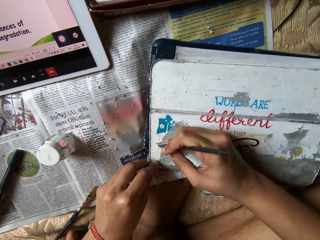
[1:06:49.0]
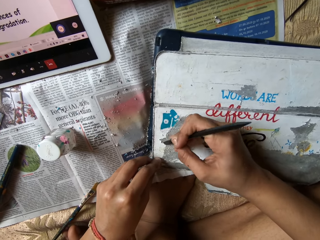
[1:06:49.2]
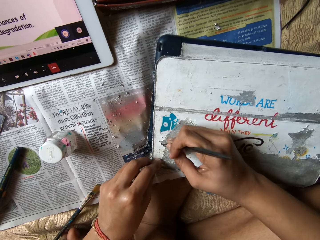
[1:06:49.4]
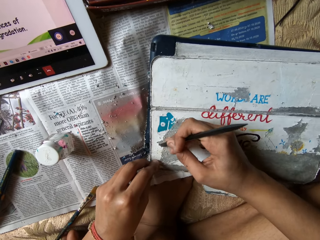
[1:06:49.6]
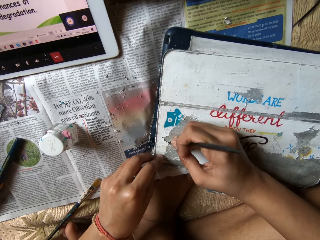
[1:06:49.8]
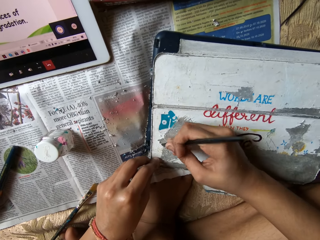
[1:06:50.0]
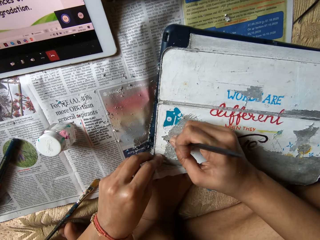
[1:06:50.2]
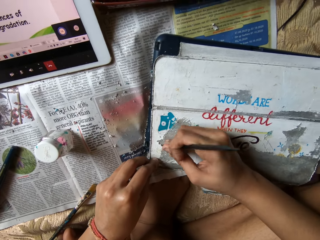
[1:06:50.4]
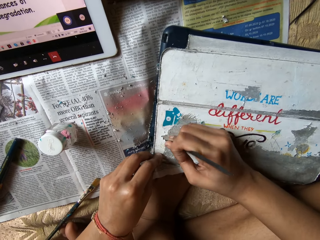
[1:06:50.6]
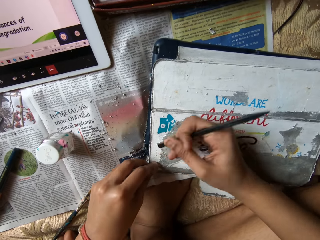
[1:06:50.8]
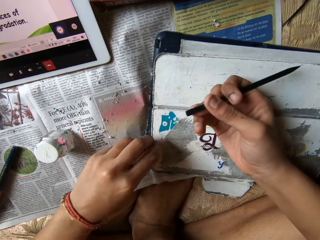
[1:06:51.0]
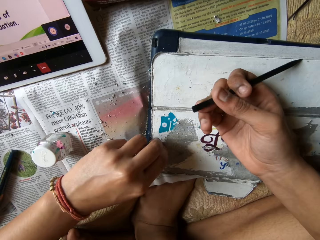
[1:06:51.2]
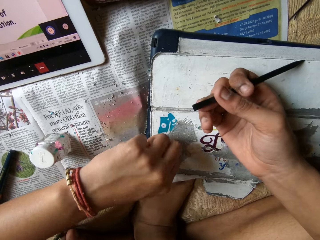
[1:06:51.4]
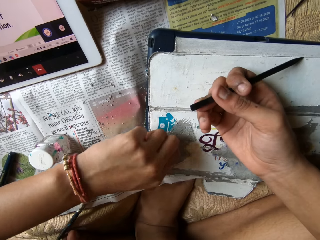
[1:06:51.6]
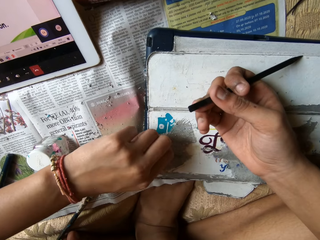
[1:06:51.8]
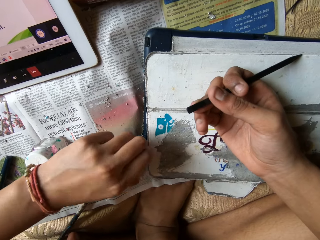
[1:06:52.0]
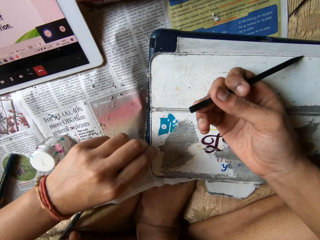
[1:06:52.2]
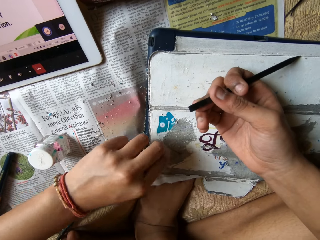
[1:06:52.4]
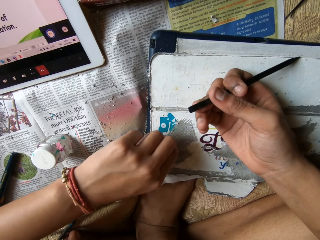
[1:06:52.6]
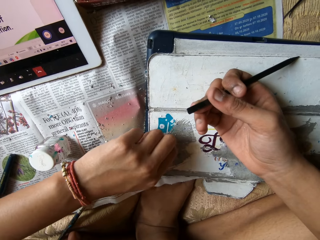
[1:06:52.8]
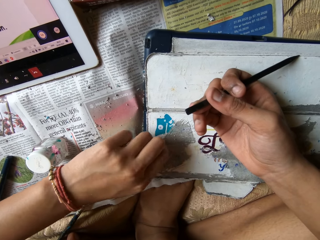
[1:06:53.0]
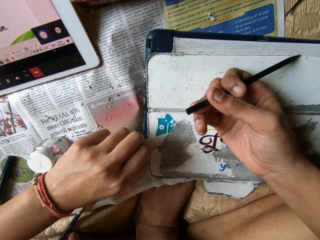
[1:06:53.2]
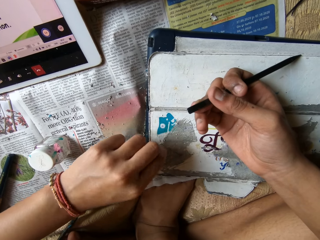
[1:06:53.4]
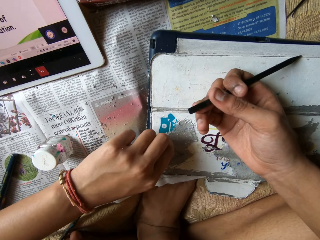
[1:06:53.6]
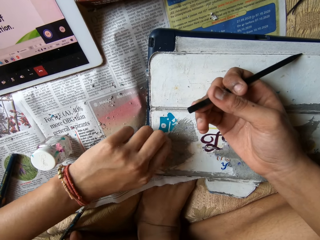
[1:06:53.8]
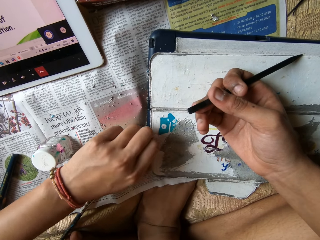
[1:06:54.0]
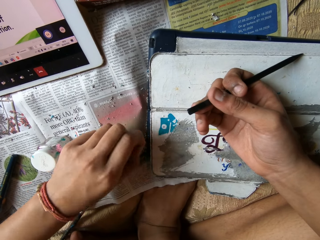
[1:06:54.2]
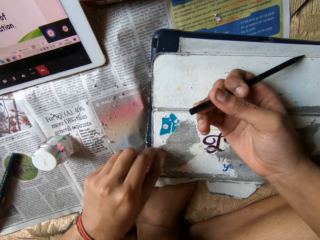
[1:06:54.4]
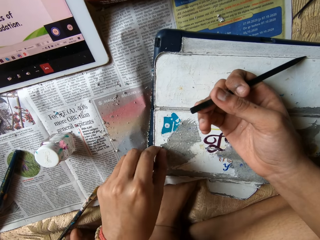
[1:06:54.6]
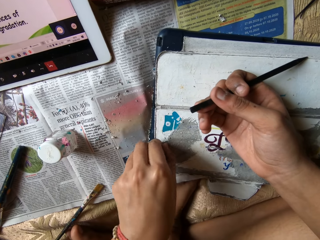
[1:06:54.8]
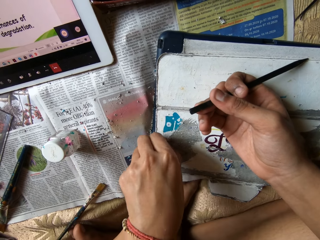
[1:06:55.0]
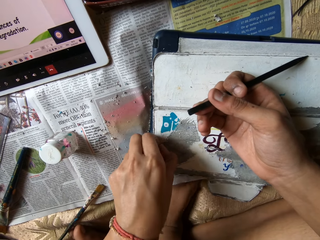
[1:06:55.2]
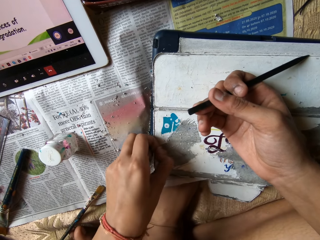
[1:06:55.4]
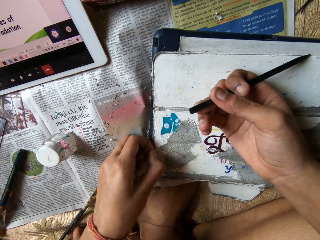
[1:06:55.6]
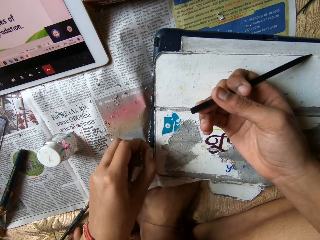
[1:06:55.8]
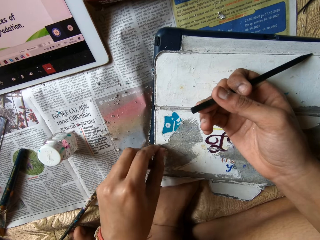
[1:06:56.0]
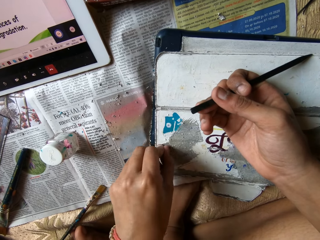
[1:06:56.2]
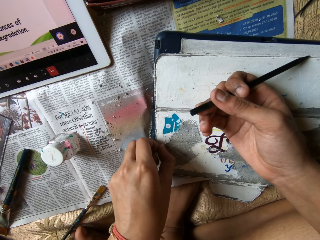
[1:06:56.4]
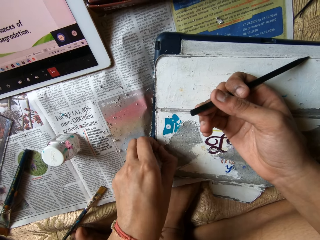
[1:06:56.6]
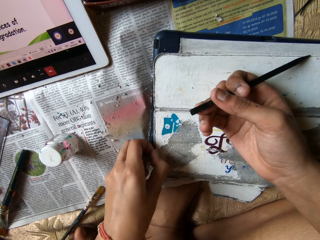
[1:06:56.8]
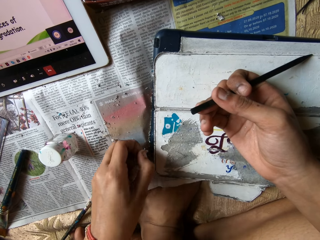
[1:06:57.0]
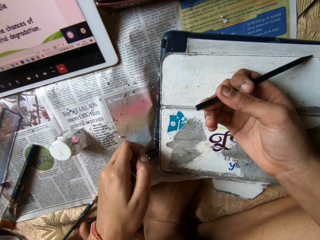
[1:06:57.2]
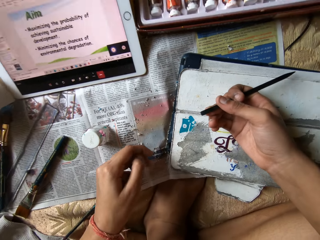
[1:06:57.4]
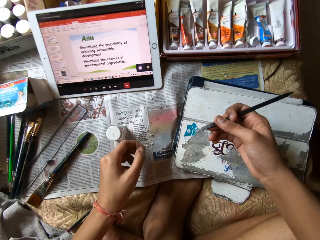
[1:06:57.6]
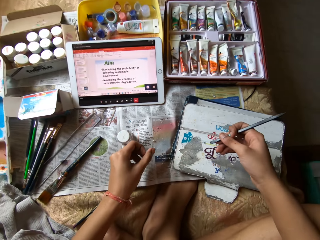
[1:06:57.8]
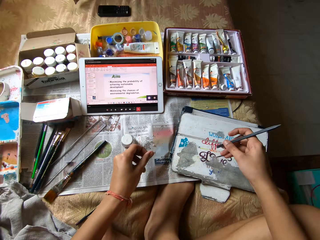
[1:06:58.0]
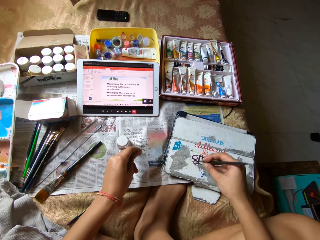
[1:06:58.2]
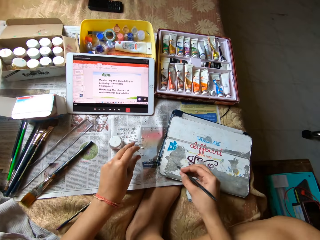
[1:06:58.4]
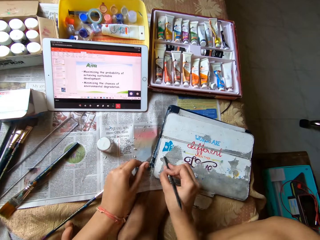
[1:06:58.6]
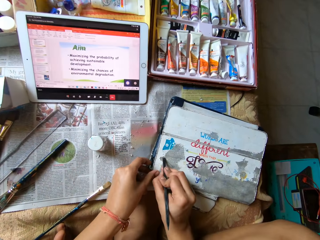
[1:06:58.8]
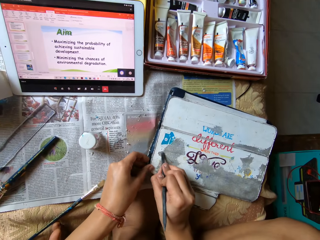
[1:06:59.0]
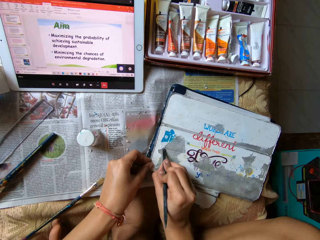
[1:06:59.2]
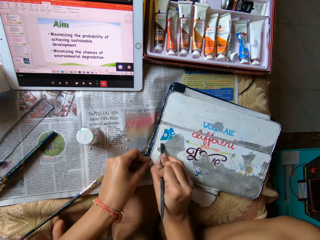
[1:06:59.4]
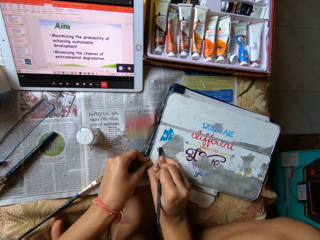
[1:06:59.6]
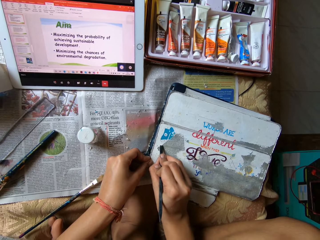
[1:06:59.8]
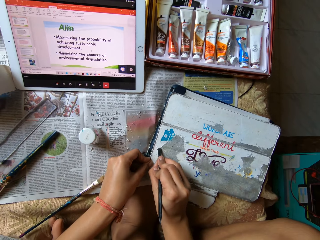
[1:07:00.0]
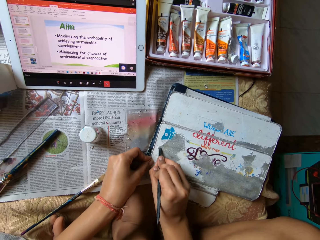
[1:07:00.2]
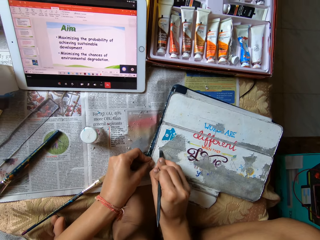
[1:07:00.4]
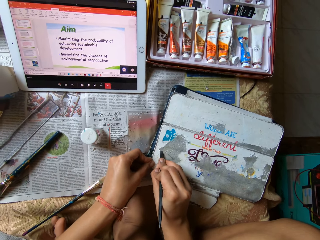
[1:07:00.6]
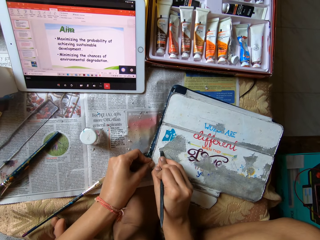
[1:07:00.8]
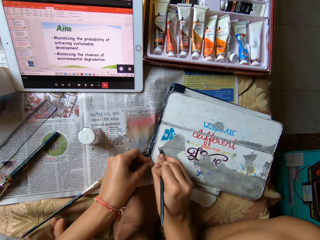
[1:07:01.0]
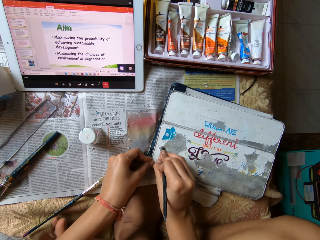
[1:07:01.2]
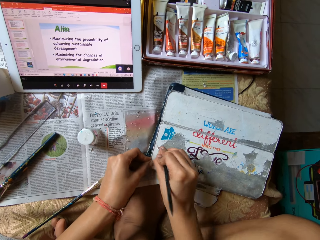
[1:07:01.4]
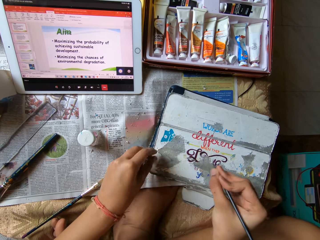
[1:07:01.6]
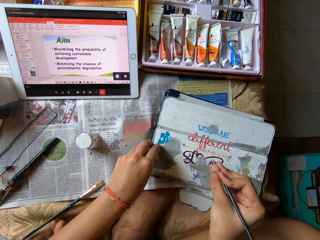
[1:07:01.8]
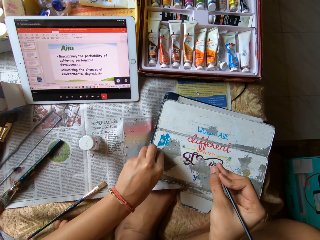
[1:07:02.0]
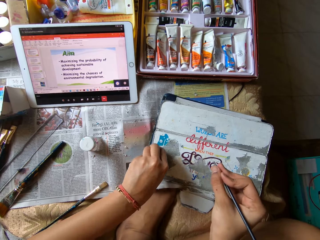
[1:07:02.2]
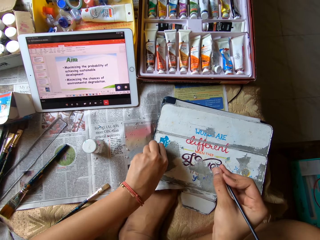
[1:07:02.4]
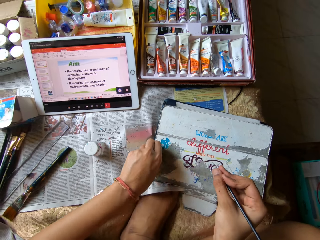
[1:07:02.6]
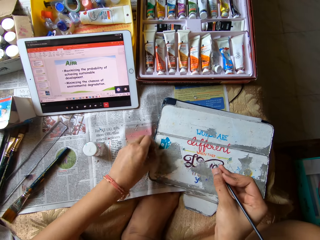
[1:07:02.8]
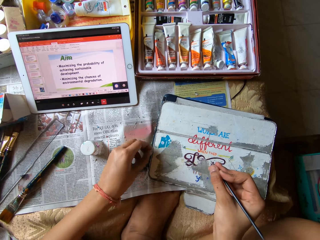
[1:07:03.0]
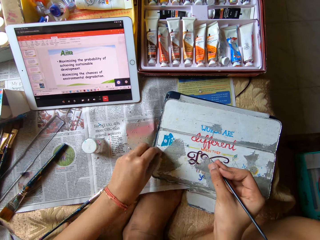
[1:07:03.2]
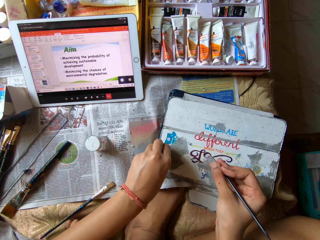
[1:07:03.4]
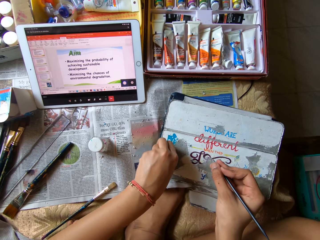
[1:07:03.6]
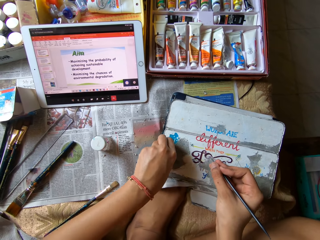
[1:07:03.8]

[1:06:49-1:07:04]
The camera wearer lifts the brush. She picks scraps from the tablet case with her left hand. She drops the scraps on the newspaper with her left hand. She holds the brush with the left hand. She scrapes the tablet case with the carving tool or brush in her right hand. She places the brush on the box. She lifts the brush. She picks scraps from the tablet case with her left hand.

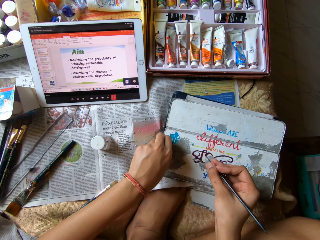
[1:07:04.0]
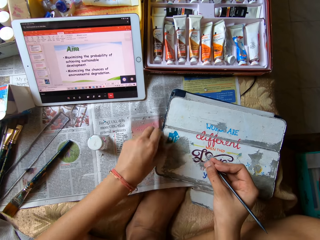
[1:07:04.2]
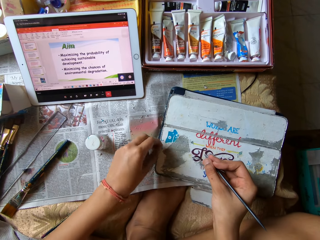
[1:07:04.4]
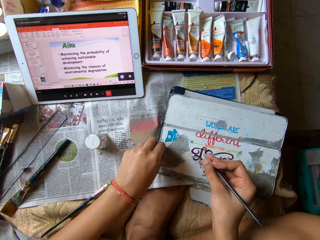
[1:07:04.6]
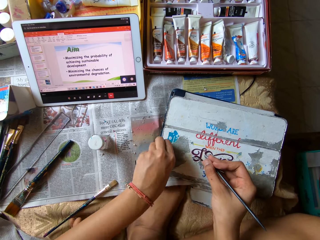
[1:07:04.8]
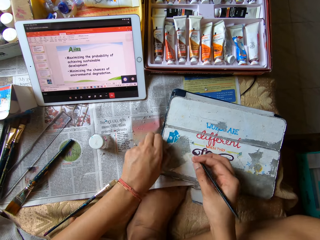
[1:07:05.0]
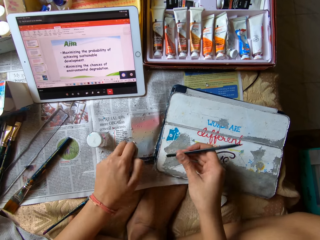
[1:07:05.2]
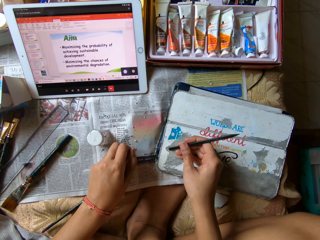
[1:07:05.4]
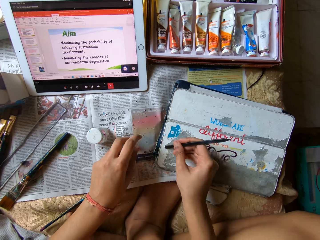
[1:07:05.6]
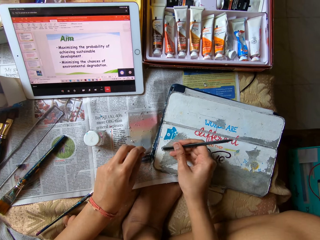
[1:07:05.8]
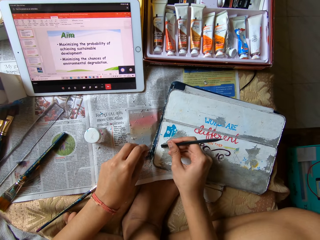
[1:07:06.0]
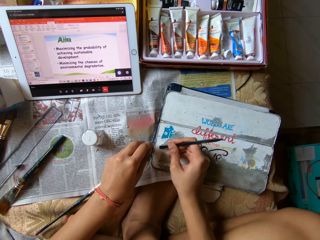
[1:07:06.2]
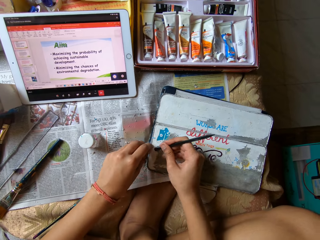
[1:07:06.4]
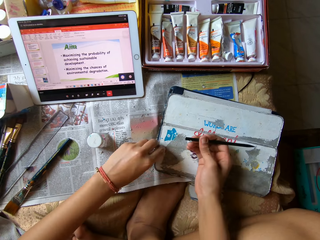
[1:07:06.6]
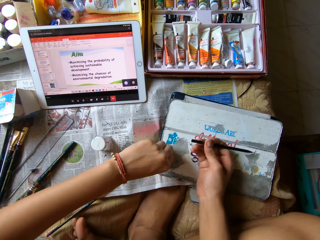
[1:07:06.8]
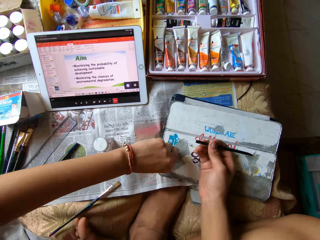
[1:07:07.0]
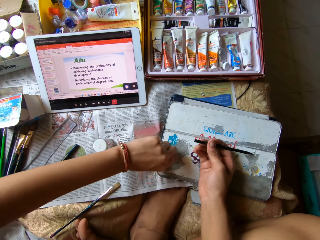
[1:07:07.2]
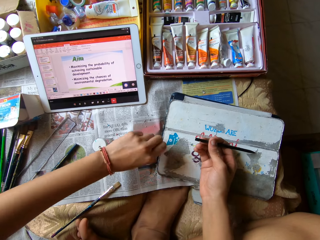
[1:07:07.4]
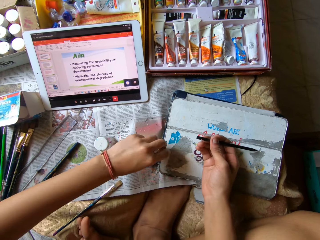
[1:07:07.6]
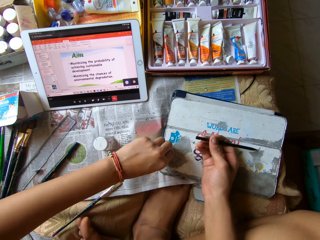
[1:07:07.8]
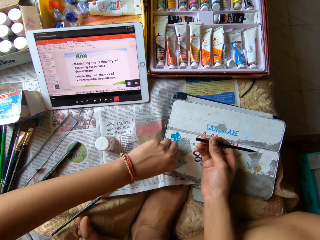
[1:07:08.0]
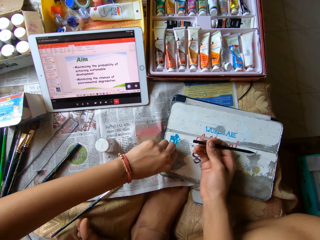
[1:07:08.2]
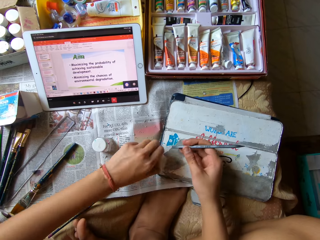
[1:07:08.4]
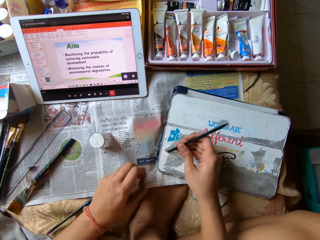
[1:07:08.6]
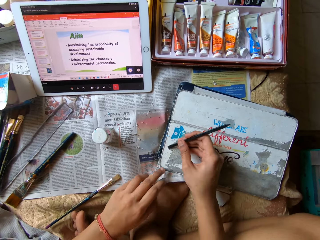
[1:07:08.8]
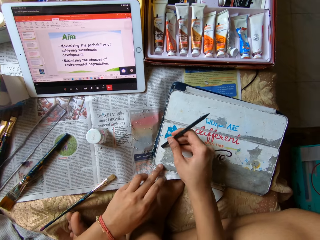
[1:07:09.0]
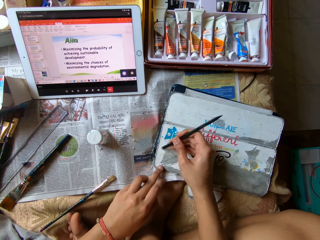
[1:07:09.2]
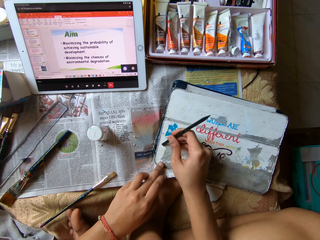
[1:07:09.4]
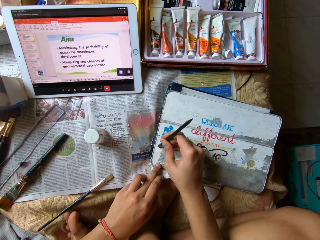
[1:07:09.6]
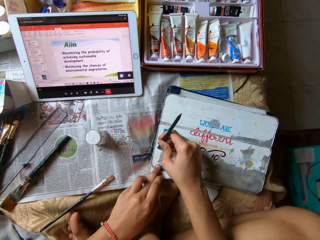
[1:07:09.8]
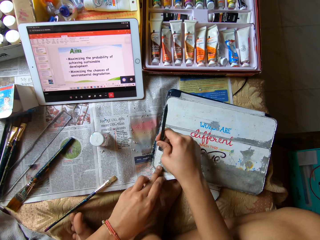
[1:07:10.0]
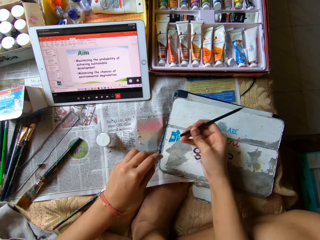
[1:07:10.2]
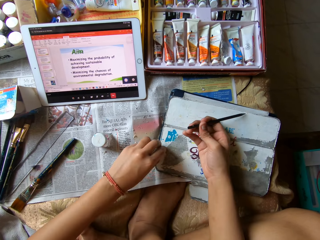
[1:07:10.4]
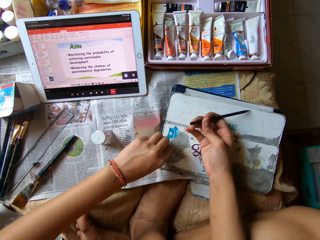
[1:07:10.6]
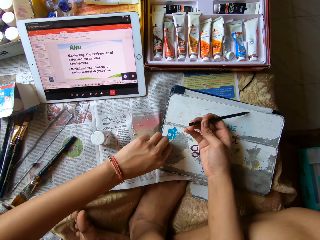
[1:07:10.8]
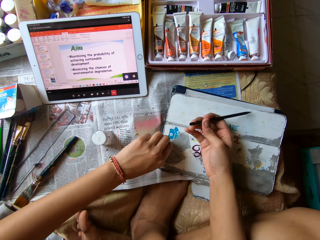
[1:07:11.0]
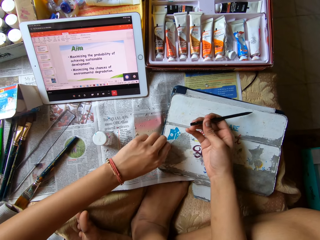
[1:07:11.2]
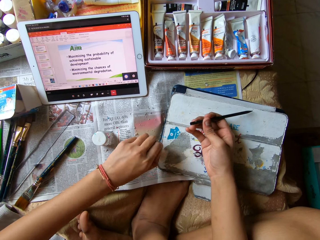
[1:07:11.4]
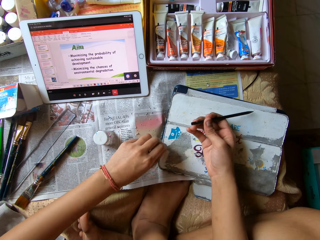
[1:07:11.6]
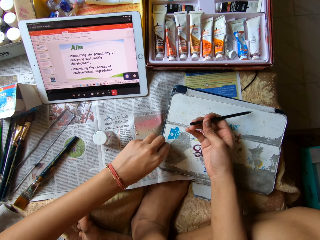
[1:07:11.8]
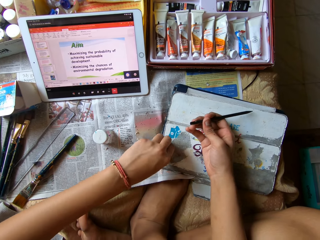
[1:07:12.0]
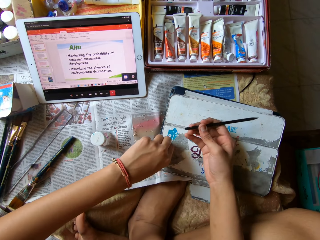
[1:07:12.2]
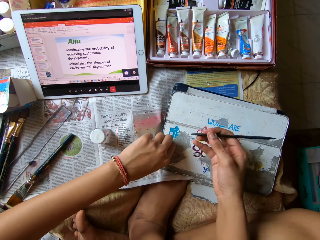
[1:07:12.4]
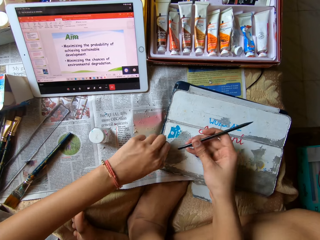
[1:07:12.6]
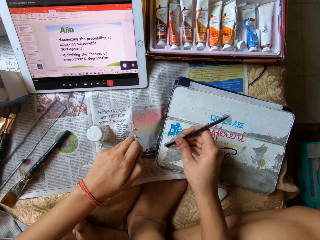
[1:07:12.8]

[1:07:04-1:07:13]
The camera wearer drops the scraps on the newspaper with her left hand. She places the brush in the box. She scrapes the tablet case with the carving tool or brush in her right hand. She picks scraps from the tablet case with her left hand. She drops the scraps on the newspaper with her left hand. She scrapes the tablet case with the carving tool in her right hand. She picks scraps from the tablet case with her left hand.
